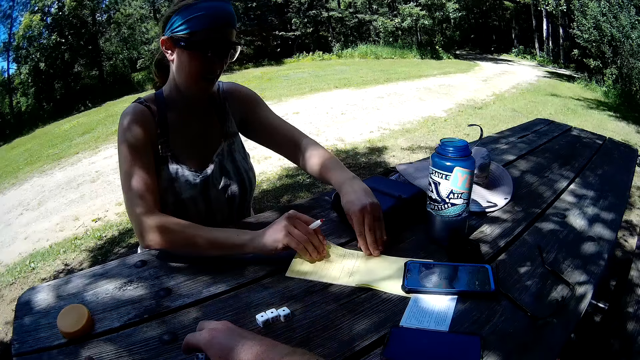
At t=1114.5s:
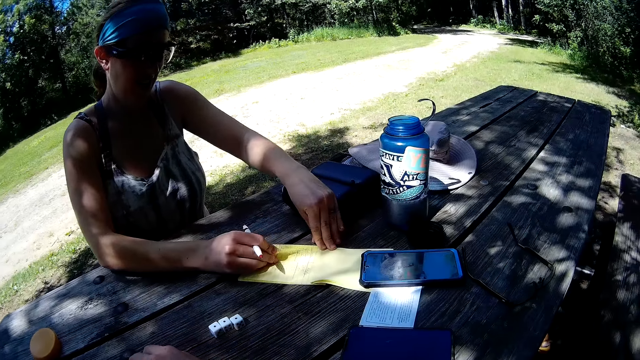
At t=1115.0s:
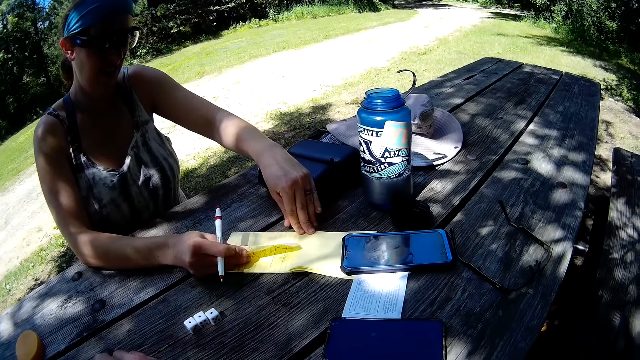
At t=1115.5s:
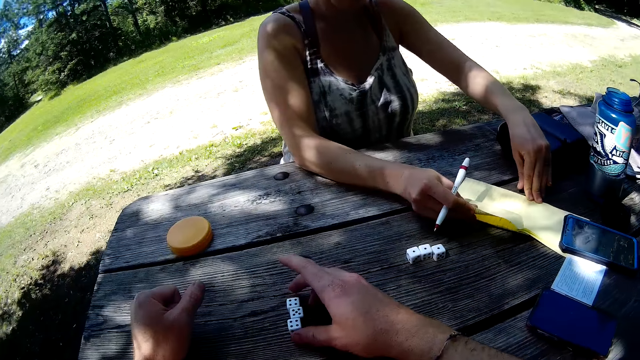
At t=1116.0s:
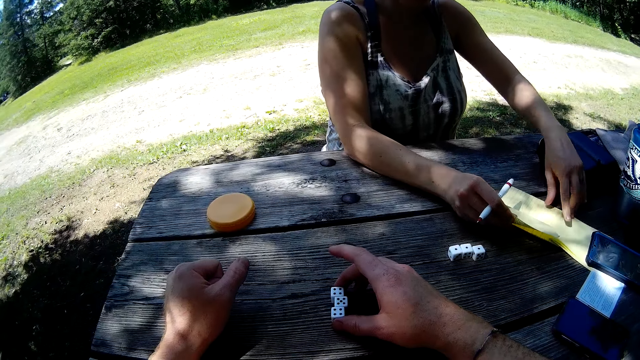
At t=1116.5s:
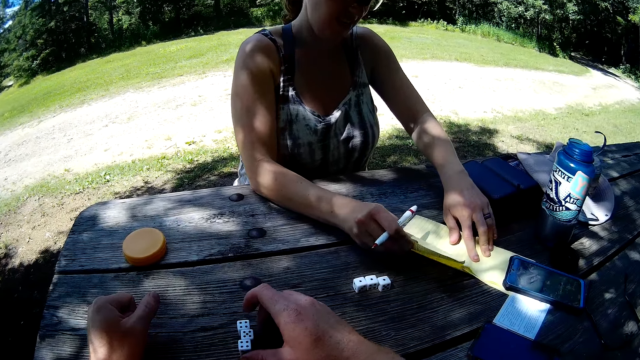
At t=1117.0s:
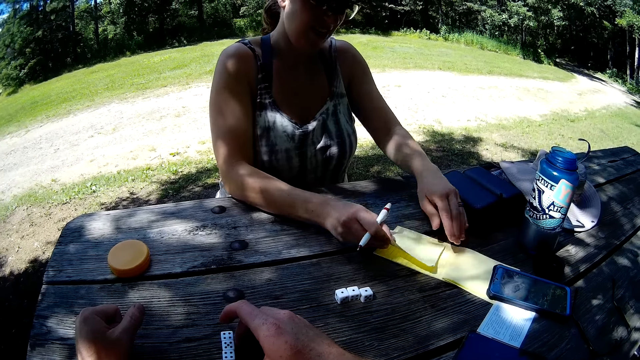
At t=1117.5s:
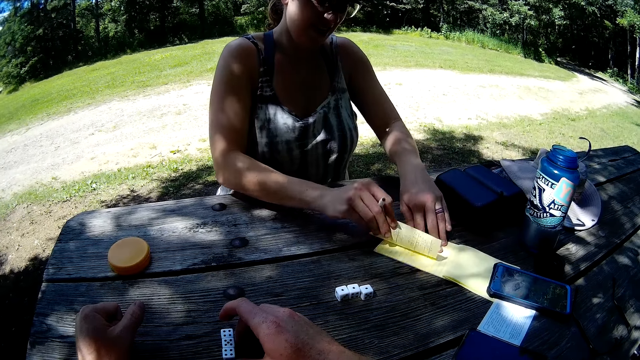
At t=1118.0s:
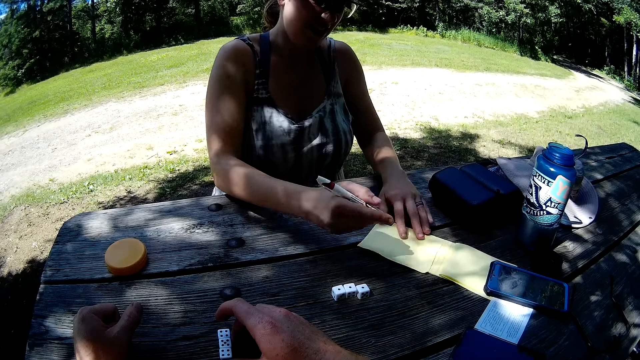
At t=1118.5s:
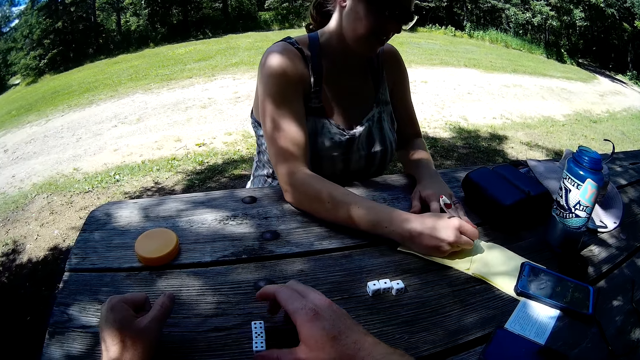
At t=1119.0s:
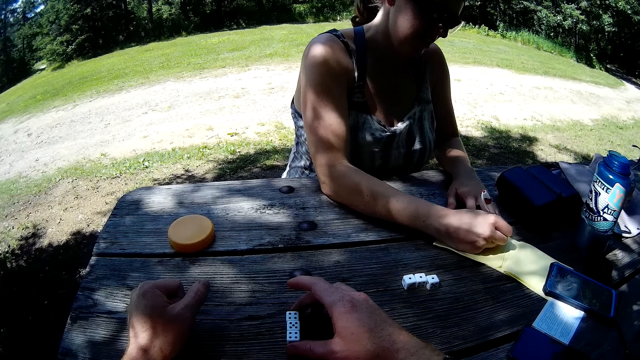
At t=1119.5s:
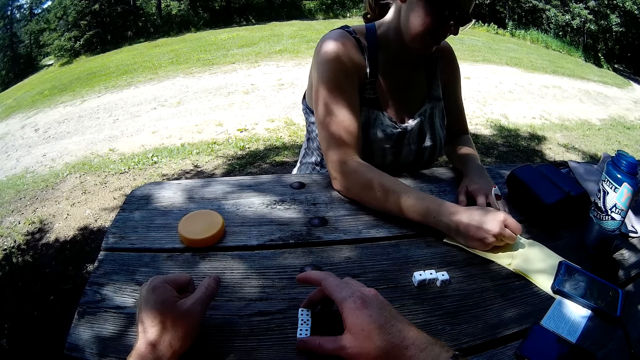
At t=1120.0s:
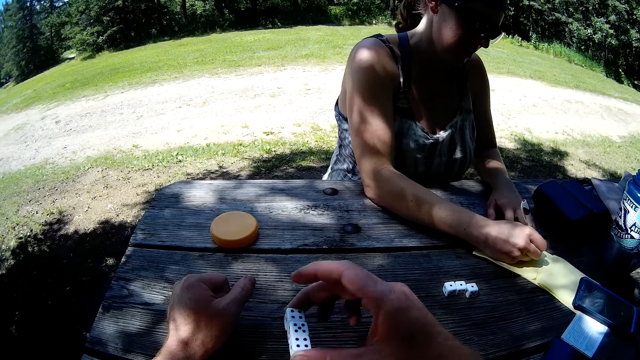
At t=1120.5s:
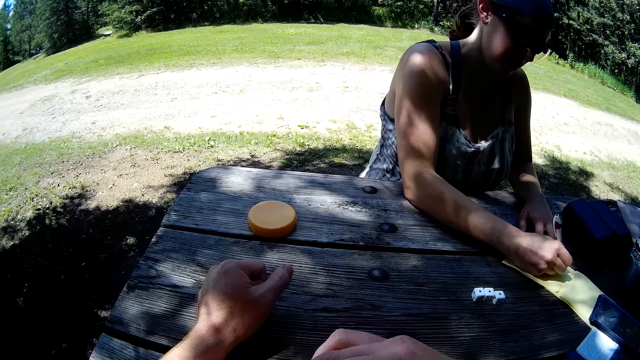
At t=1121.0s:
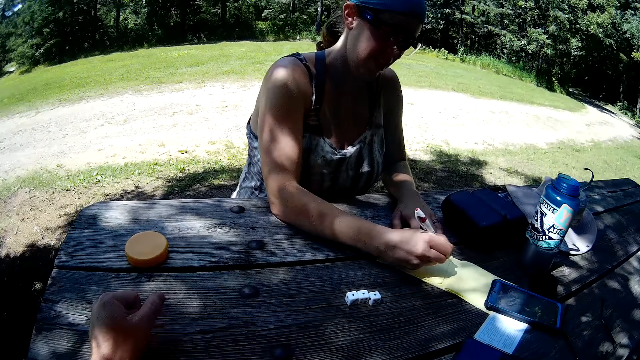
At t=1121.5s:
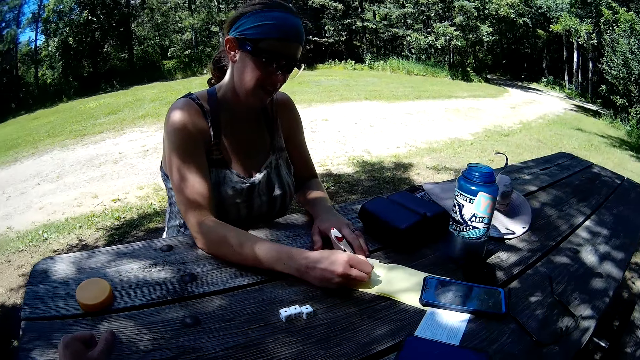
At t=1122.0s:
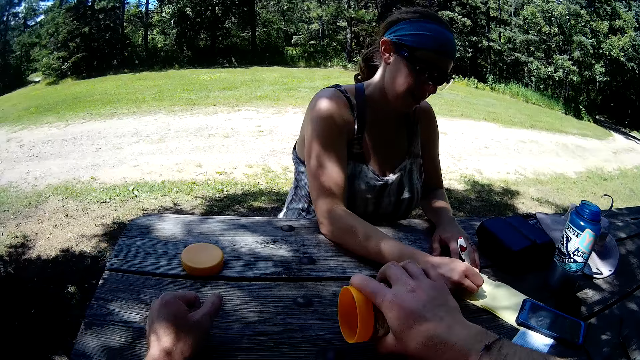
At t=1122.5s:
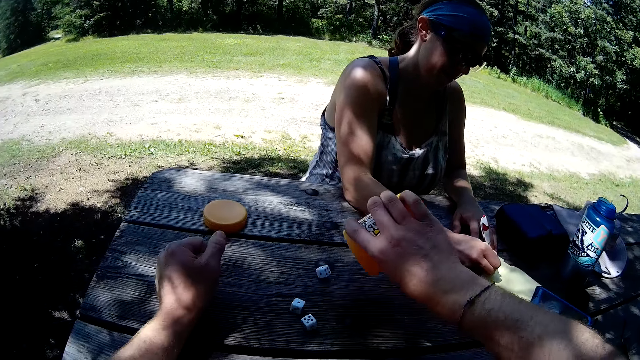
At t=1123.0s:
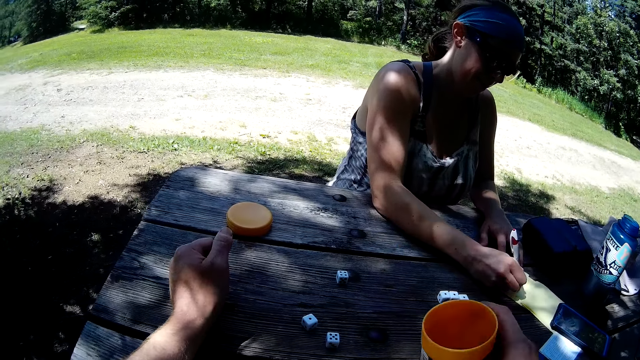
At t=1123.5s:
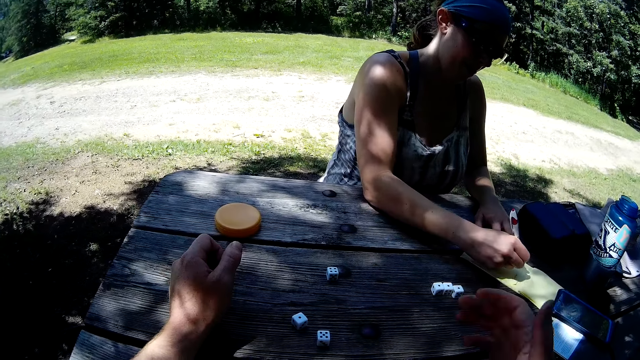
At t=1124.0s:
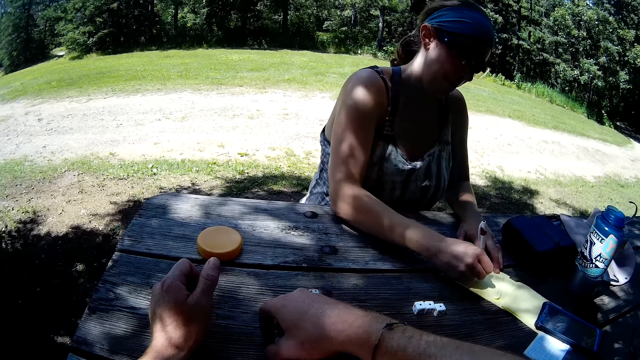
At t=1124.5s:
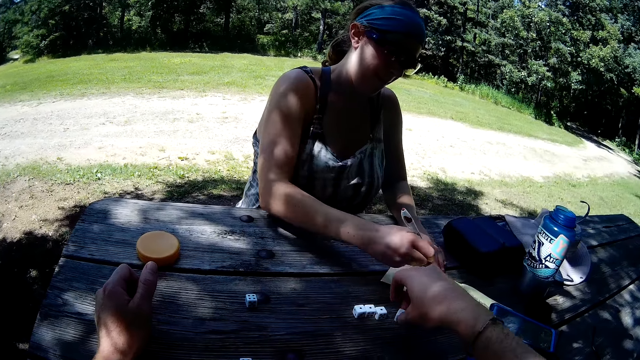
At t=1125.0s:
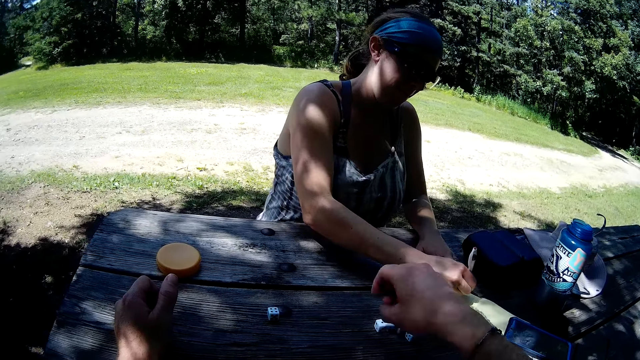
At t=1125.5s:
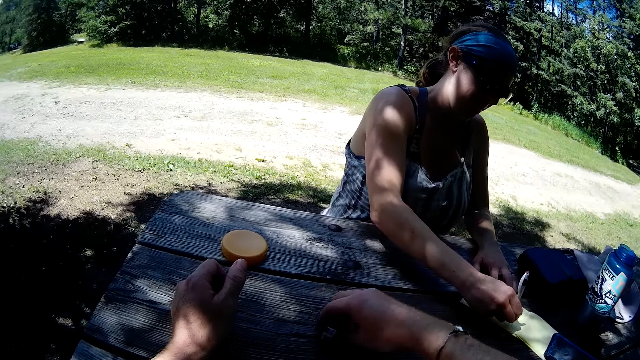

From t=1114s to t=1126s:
The lady tears out a sheet of paper from the notepad. She writes on the paper. The camera wearer picks up some dominos on the table with his right hand. He puts the dominos in the container. He picks up the container with his right hand. He pours the dominos from the container in his right hand on the table. He puts the container in his right hand on the table. He arranges the dominos on the table. He picks up some dominos on the table with his right hand.

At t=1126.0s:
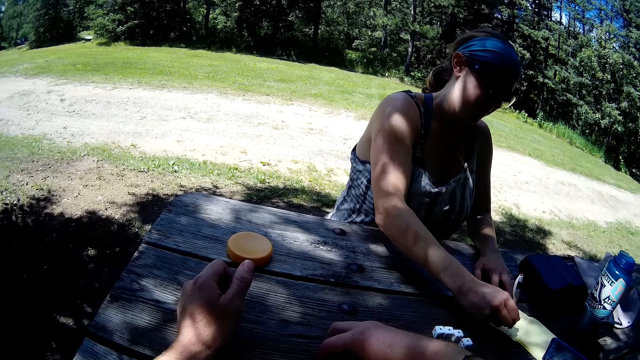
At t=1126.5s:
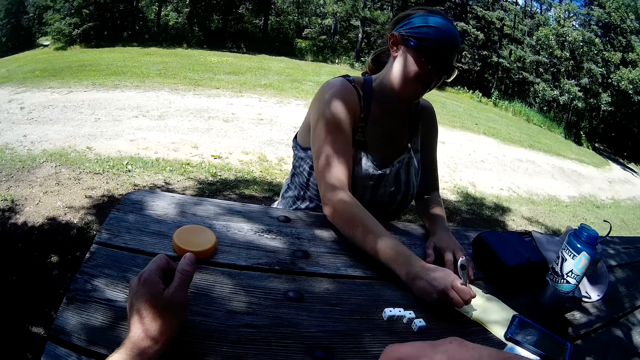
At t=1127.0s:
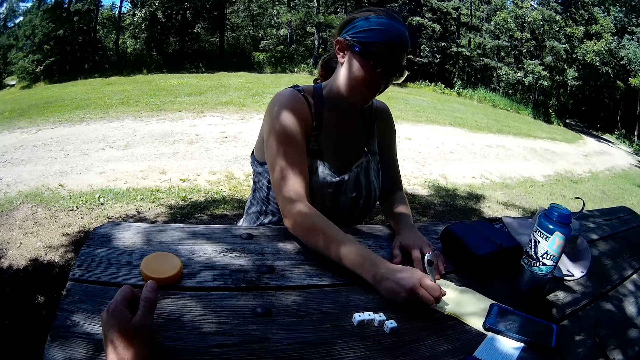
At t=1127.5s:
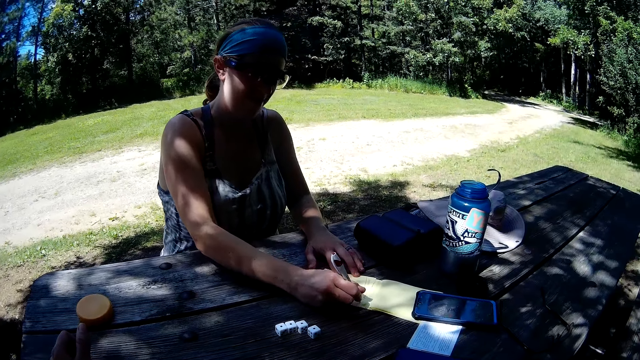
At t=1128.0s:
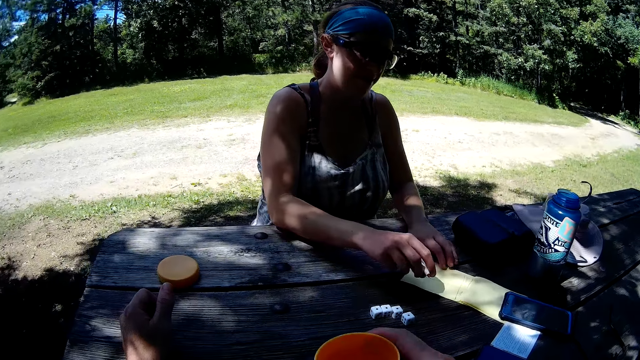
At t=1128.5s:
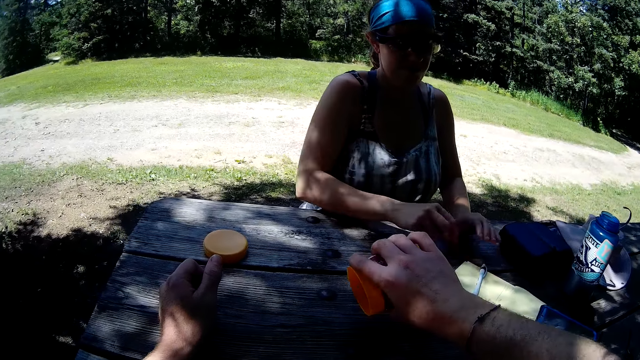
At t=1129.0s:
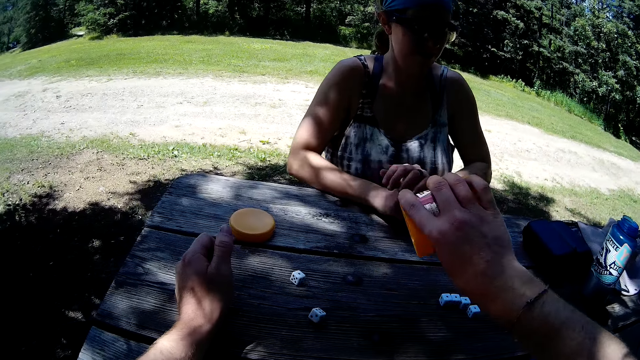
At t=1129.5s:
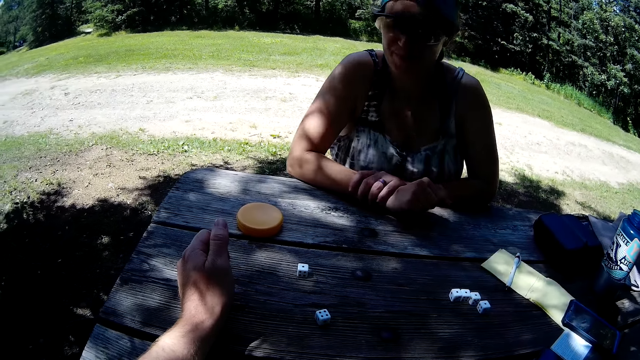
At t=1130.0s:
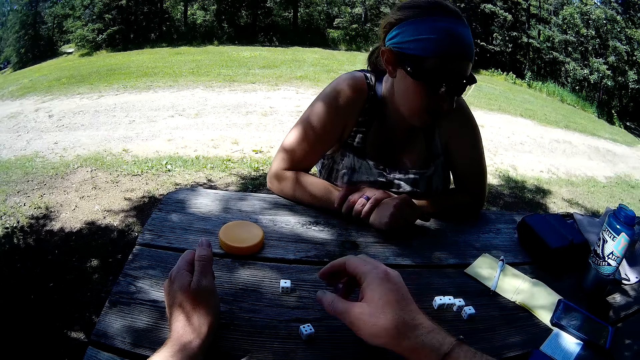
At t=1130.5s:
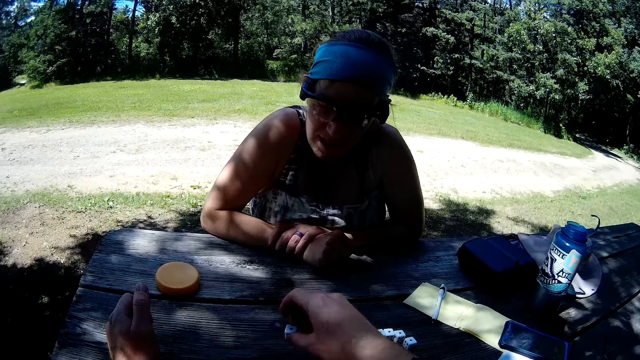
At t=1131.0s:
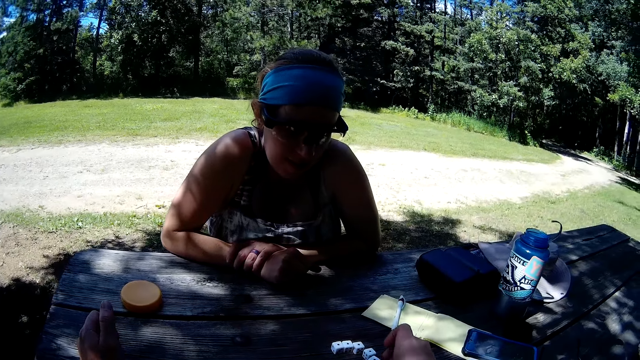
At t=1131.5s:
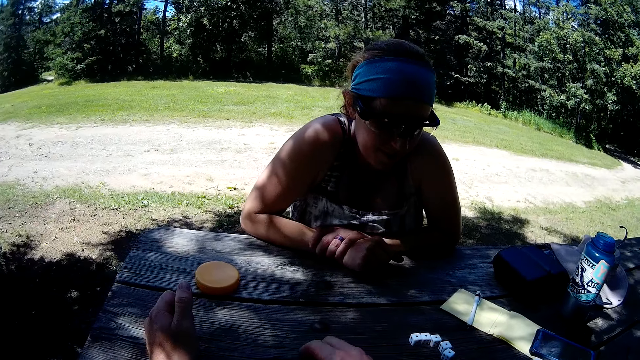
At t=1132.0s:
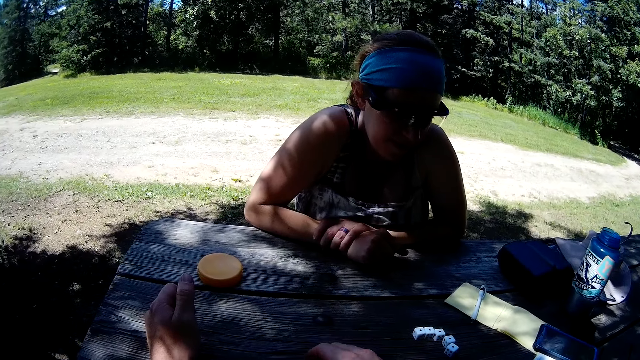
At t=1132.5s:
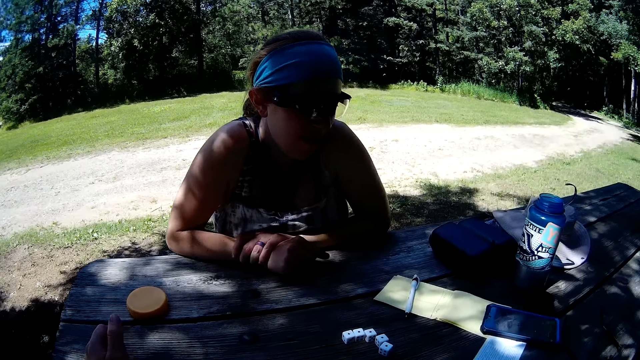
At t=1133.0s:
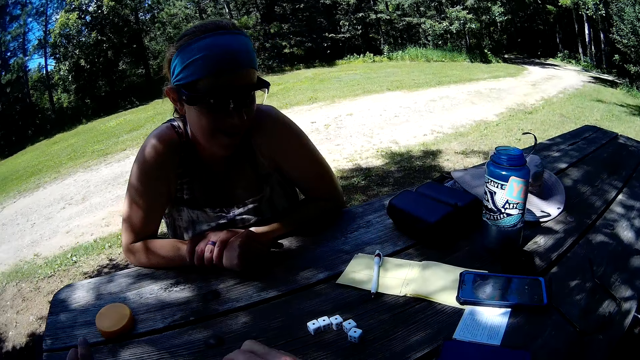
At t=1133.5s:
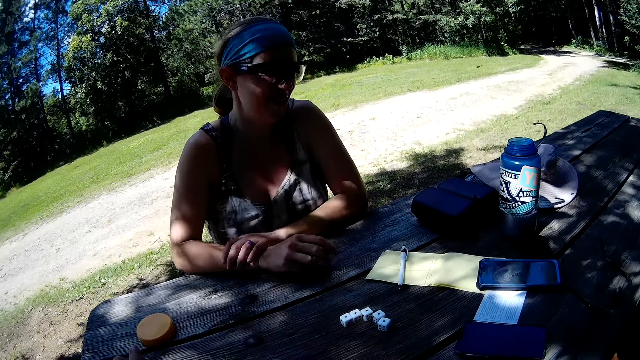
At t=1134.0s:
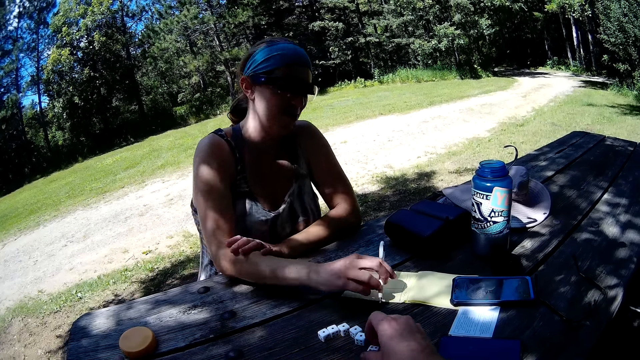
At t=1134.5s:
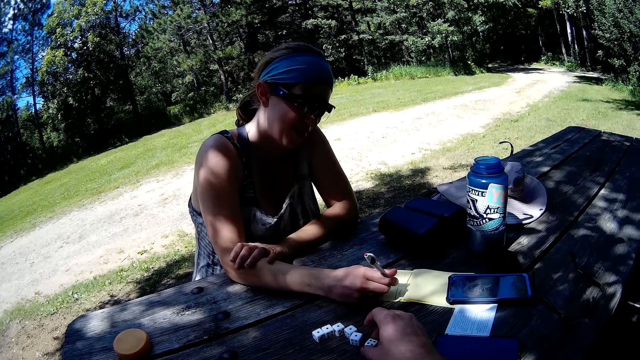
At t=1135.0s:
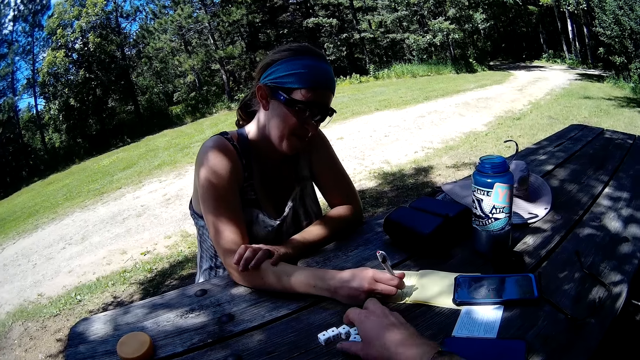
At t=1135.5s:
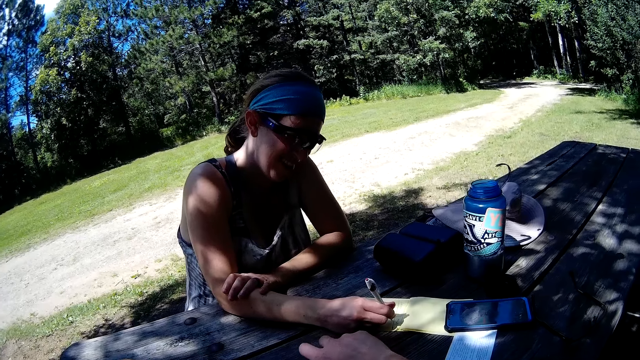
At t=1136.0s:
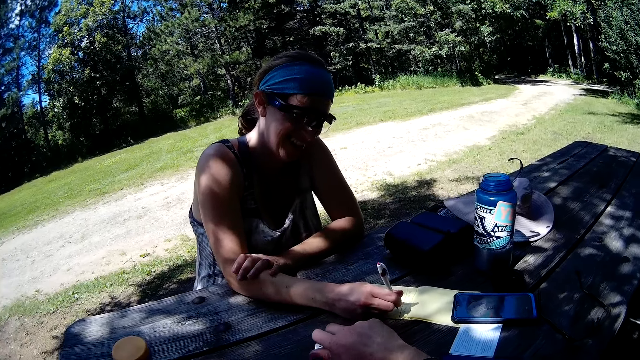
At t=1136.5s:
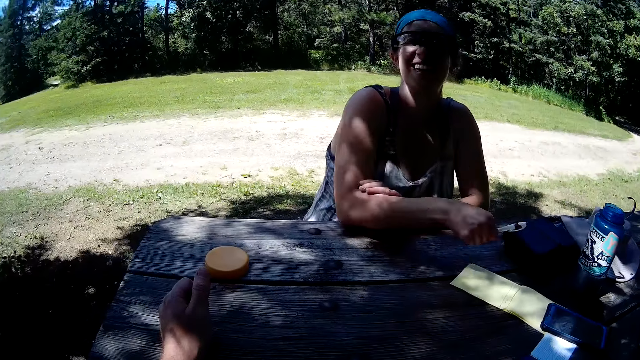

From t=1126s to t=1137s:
The camera wearer puts the dominos in the container. He picks up the container with his right hand. The lady puts the pen in her hand on the notepad. The camera wearer pours the dominos from the container in his right hand on the table. He puts the container in his right hand on the table. He arranges the dominos on the table with his right hand. The lady picks up the pen with her right hand. She writes on the paper. The camera wearer picks up some dominos on the table with his right hand. He puts the dominos in the container.
